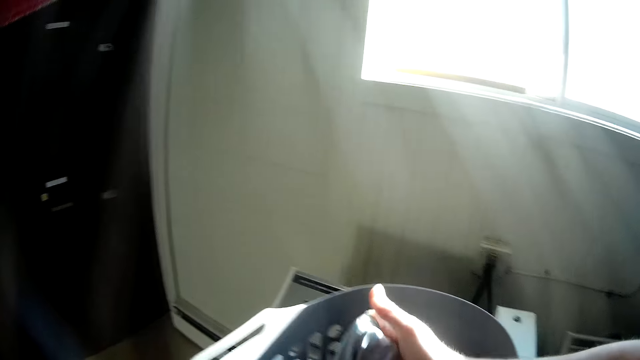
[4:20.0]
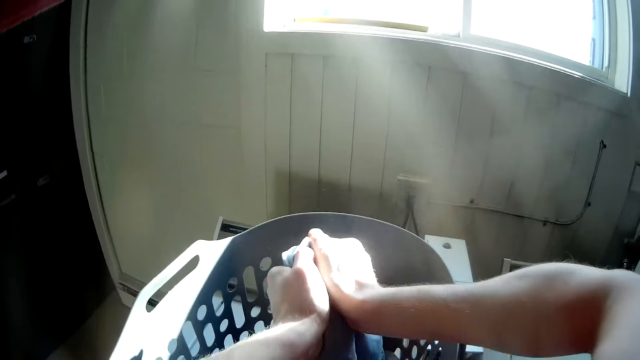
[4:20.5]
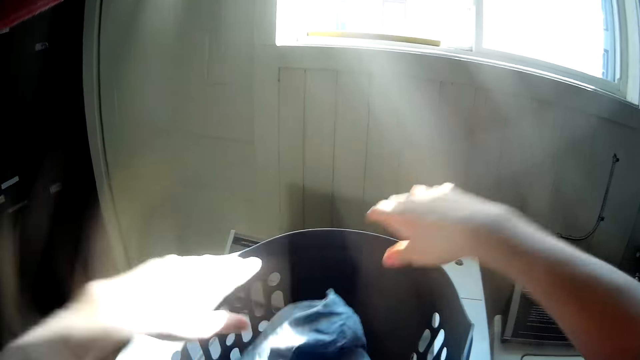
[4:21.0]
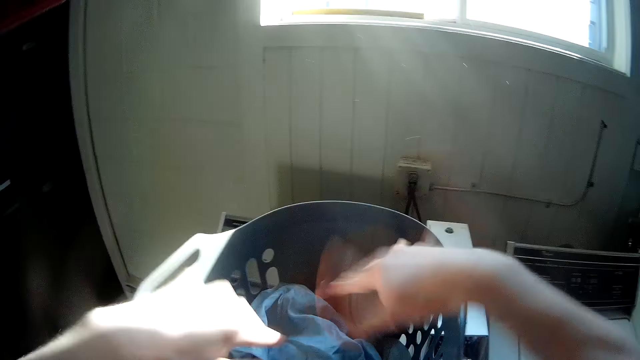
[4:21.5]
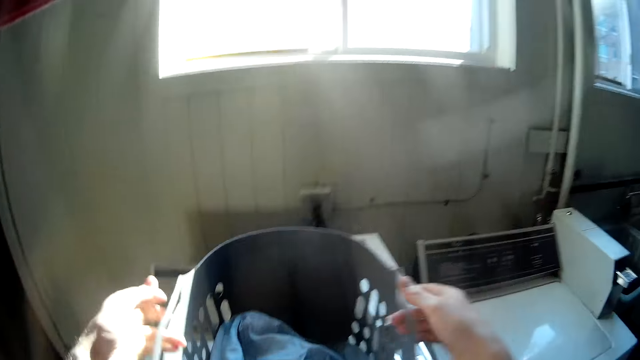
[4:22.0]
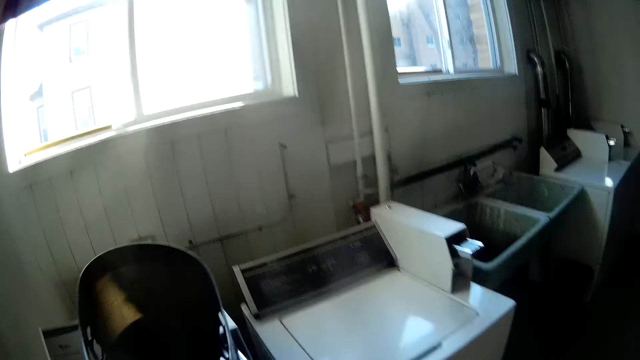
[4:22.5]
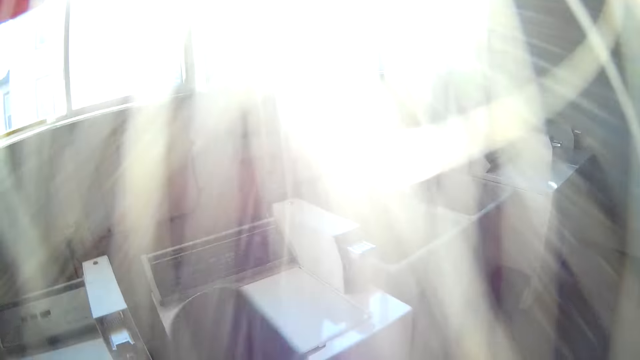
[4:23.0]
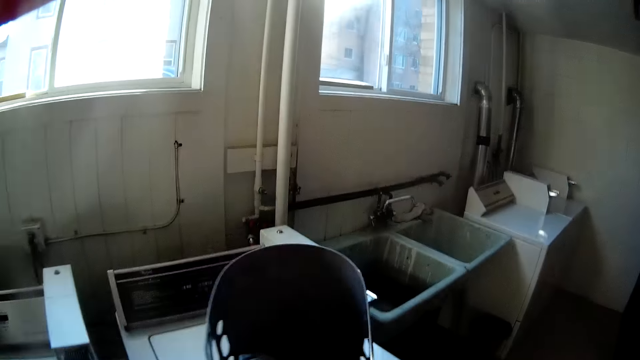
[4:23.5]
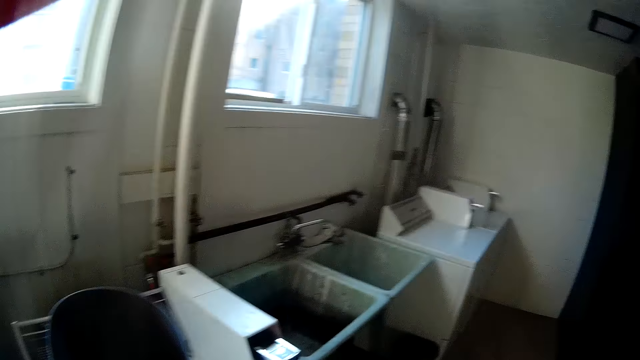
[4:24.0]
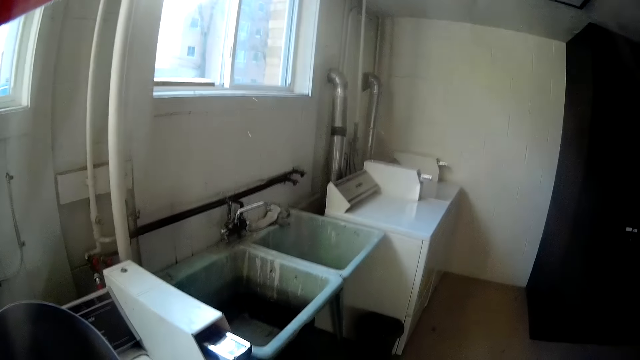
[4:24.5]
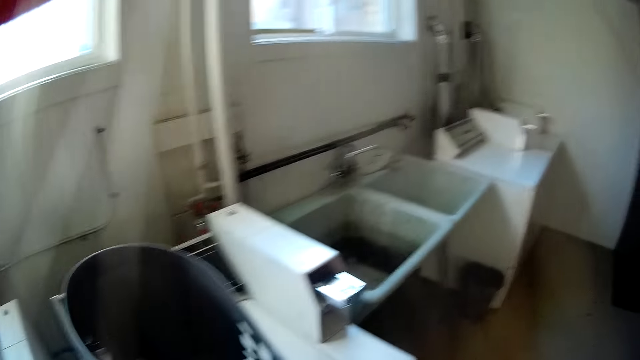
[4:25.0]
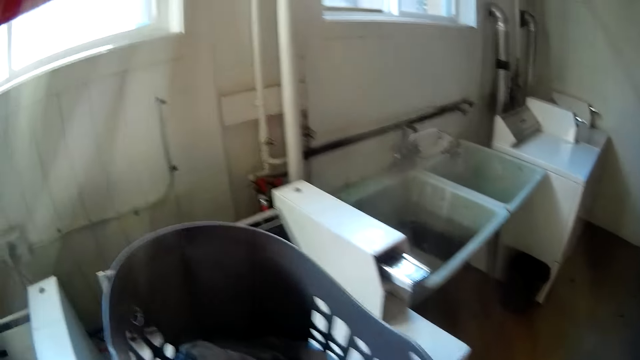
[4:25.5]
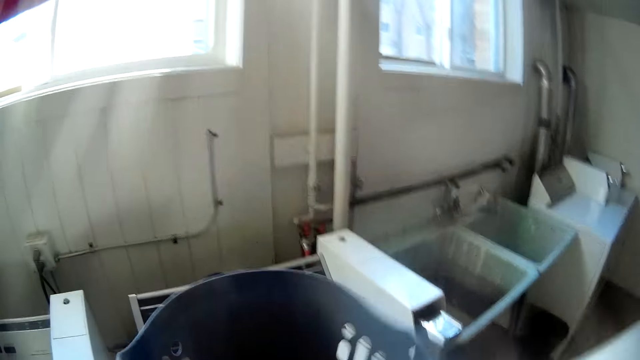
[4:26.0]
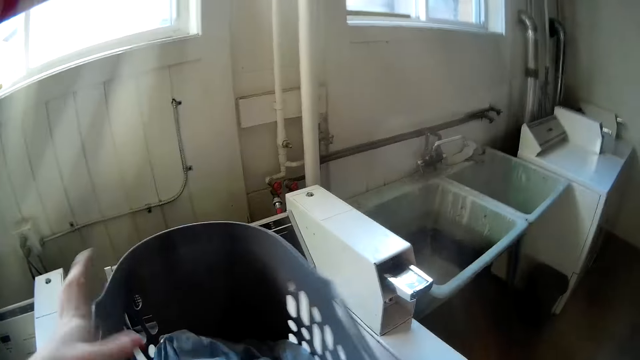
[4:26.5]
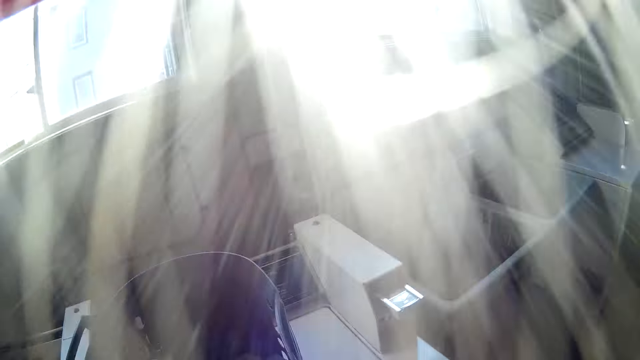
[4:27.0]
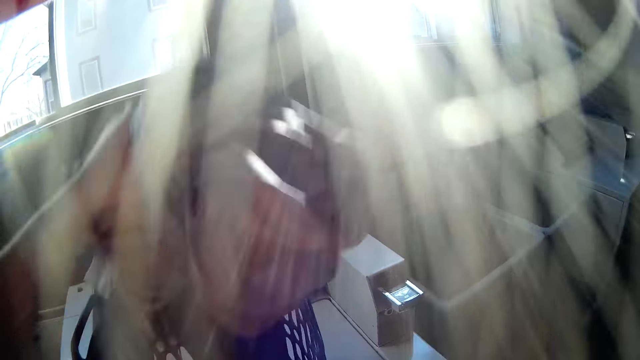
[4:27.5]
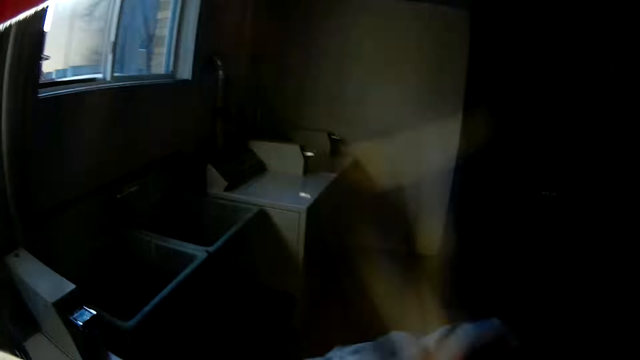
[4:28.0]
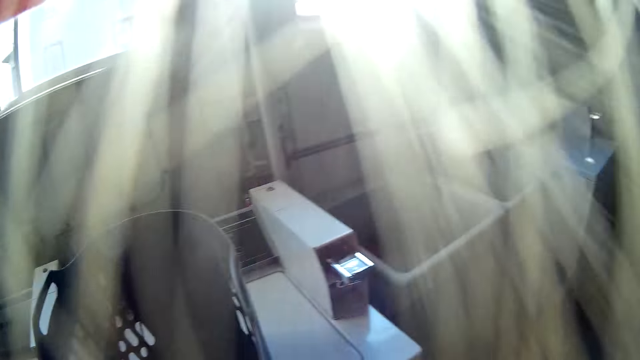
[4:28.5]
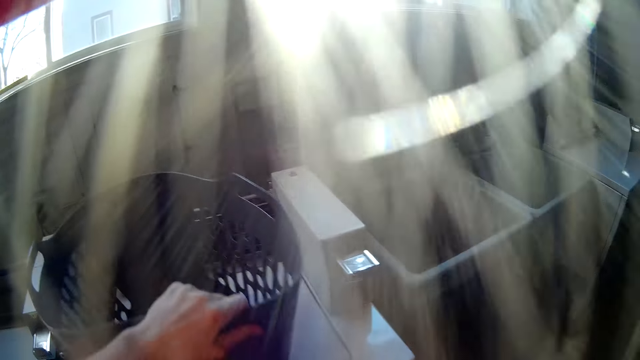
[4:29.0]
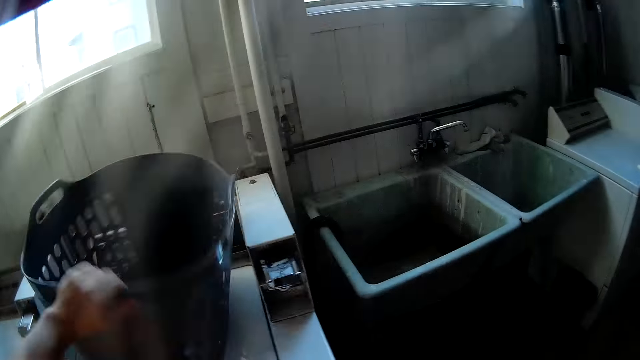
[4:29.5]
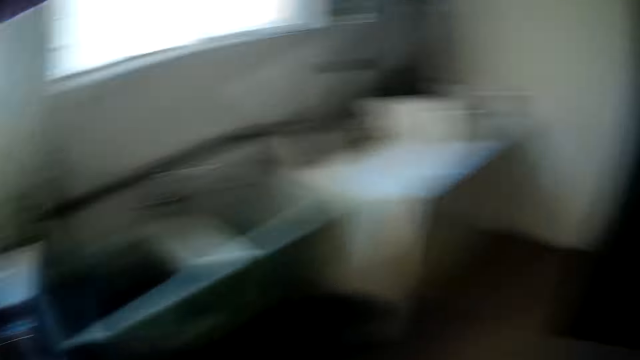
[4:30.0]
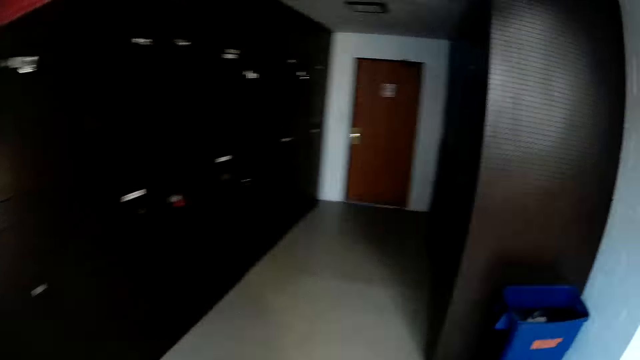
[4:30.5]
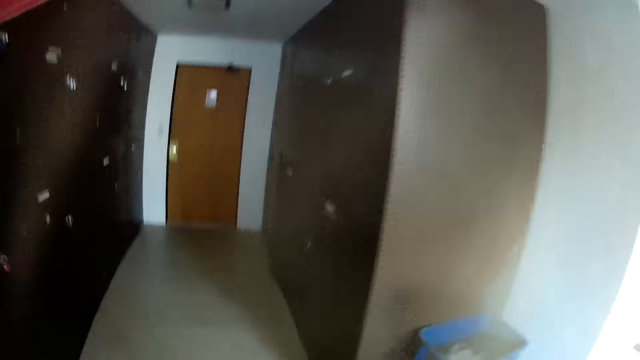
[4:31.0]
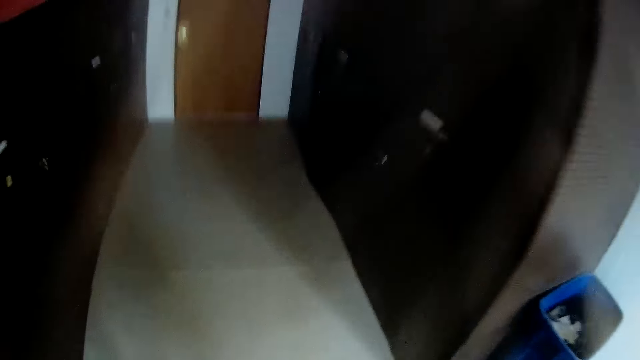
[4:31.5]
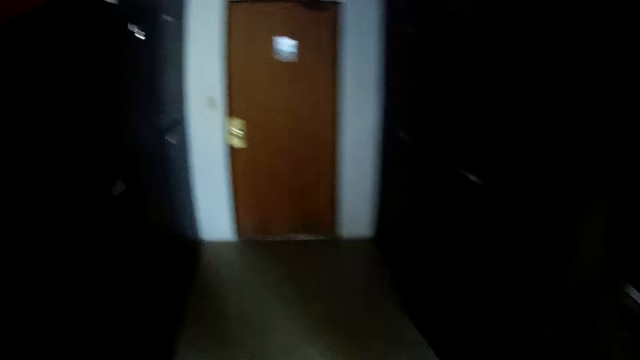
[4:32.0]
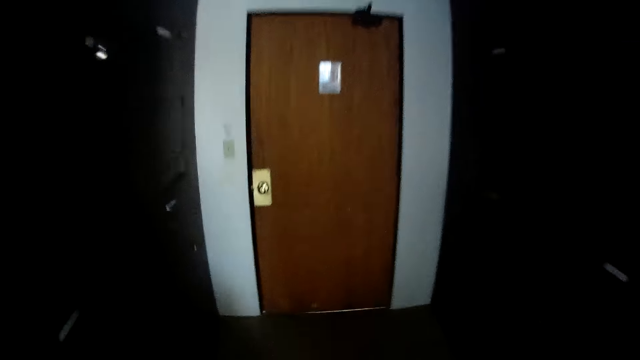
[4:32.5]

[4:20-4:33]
The camera wearer holds the cloth with both hands in the plastic bin. He drops the cloth in the plastic bin and shakes his hands on the plastic bin. He moves the basket to the top of the second washing machine with his hands. He moves the remaining clothes in the basket to his right hand with his left hand. He drops the clothes on the floor. He adjusts the basket on the washing machine with his left hand. He picks up the plastic bin from the washing machine. He looks around the laundry. He walks towards the door of the laundry room.

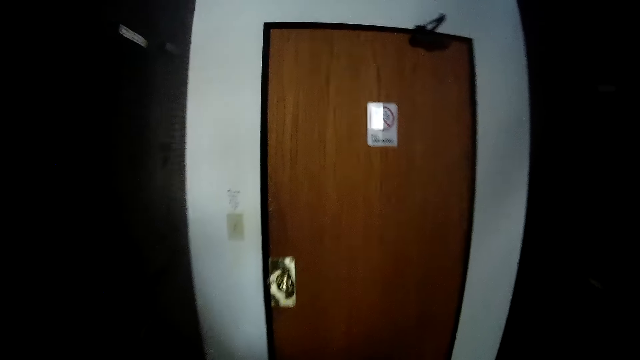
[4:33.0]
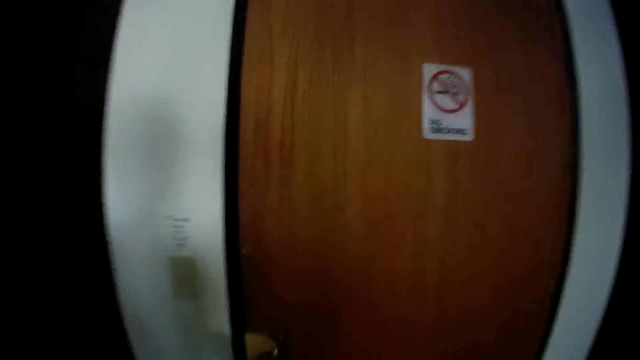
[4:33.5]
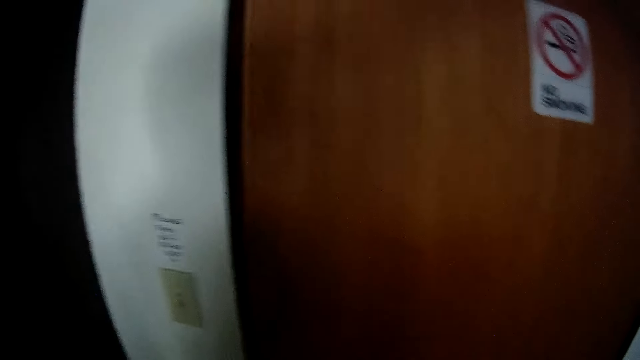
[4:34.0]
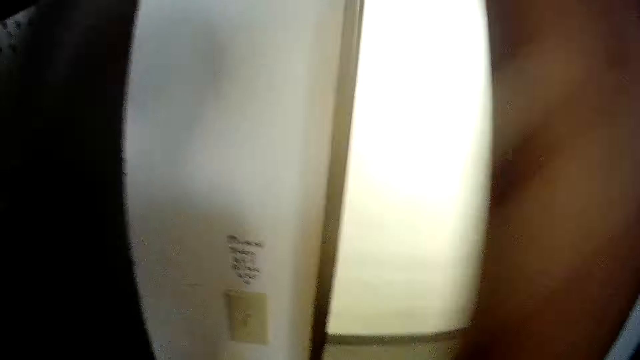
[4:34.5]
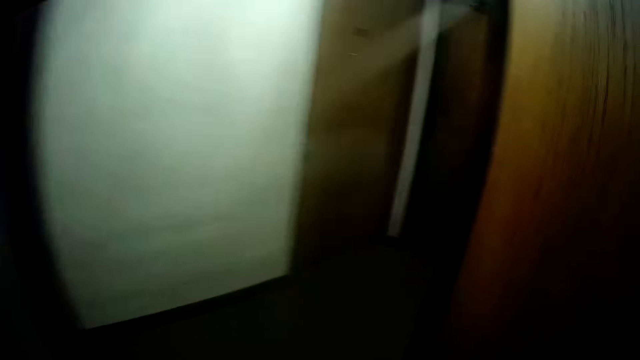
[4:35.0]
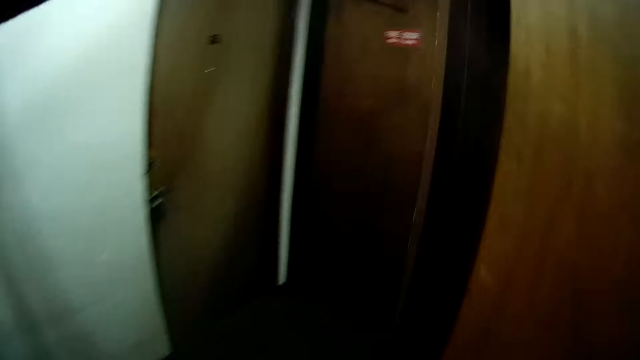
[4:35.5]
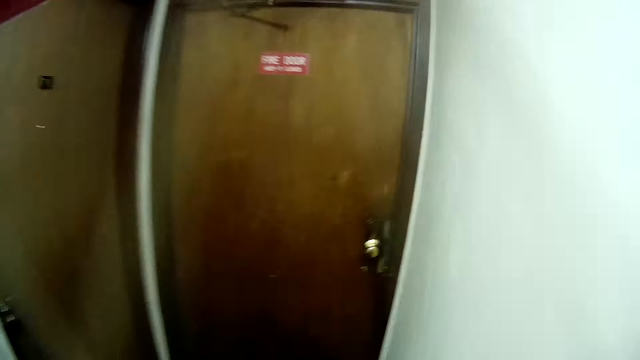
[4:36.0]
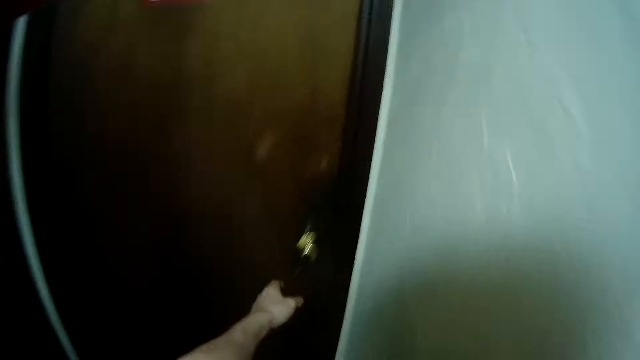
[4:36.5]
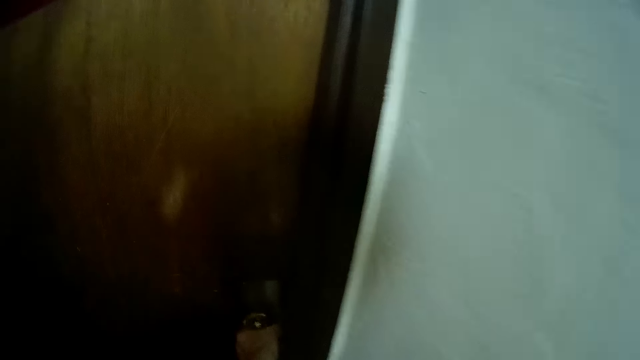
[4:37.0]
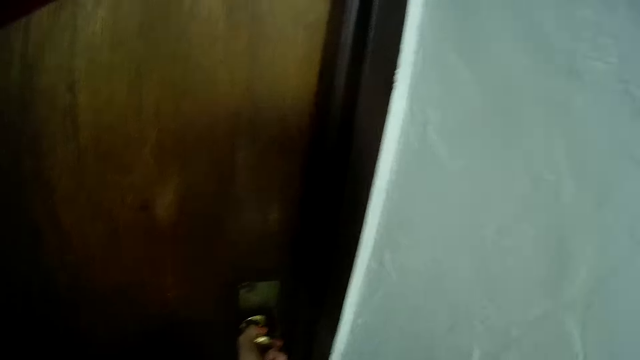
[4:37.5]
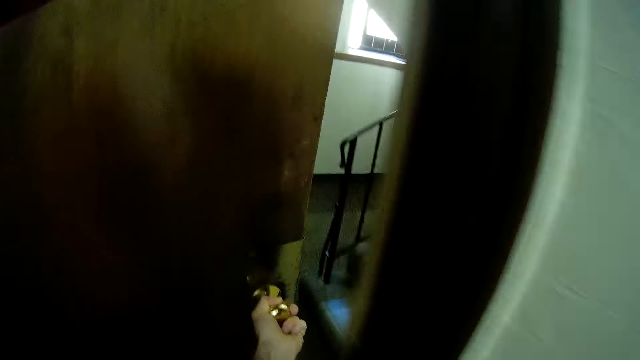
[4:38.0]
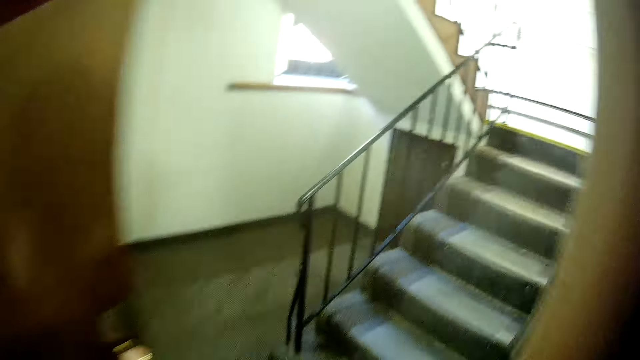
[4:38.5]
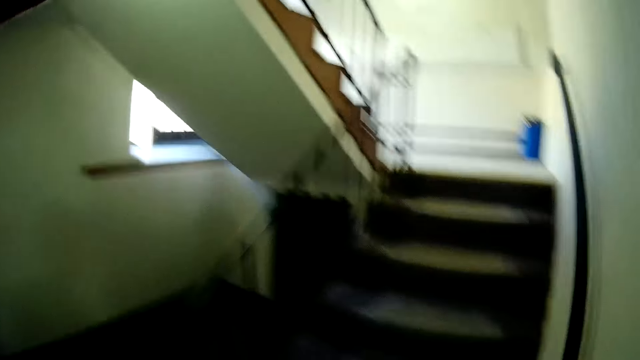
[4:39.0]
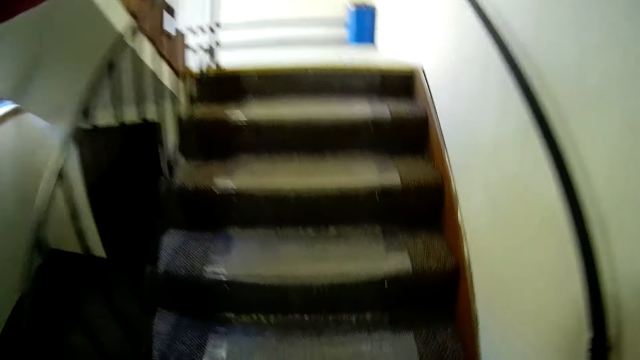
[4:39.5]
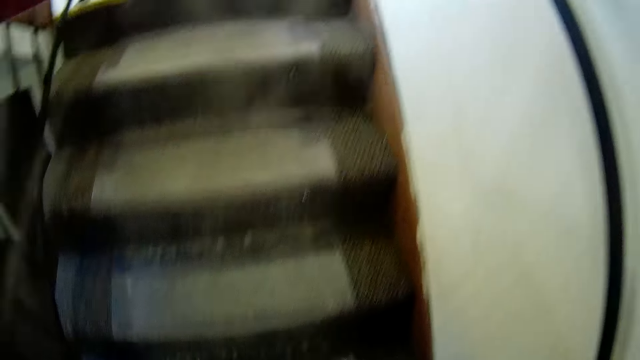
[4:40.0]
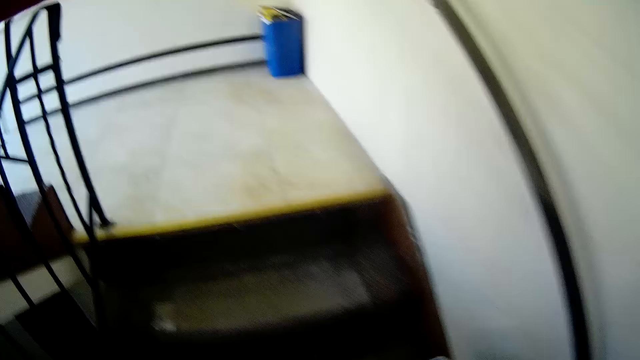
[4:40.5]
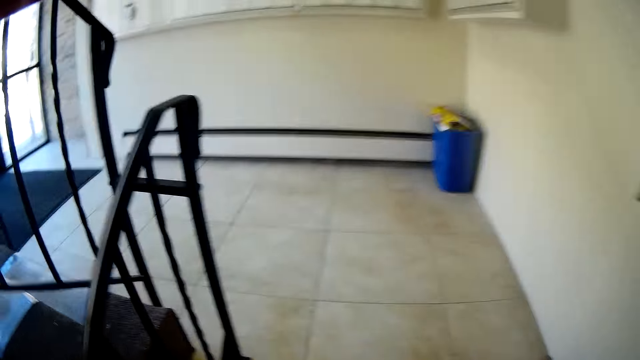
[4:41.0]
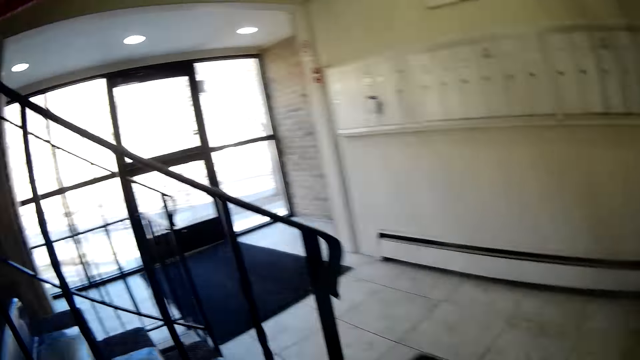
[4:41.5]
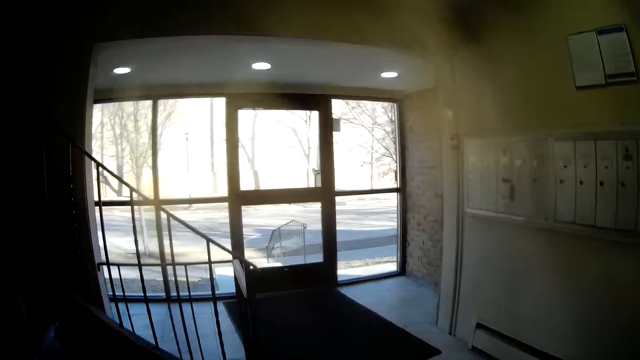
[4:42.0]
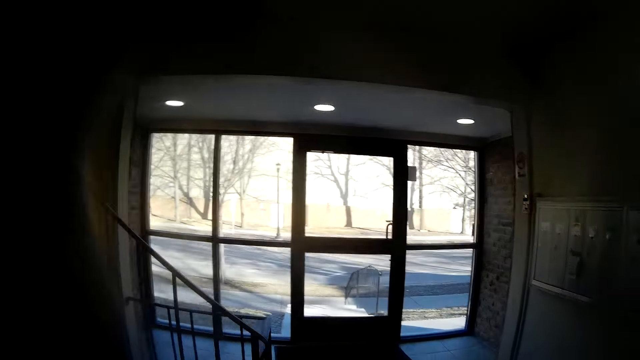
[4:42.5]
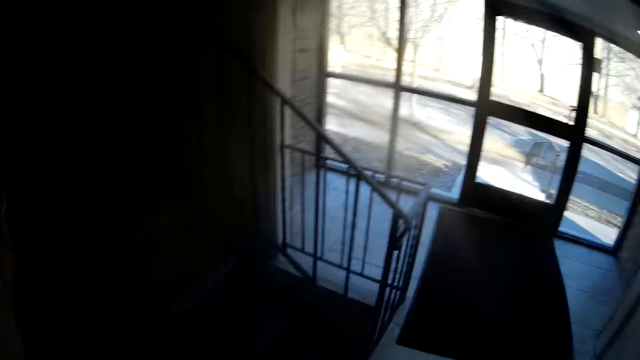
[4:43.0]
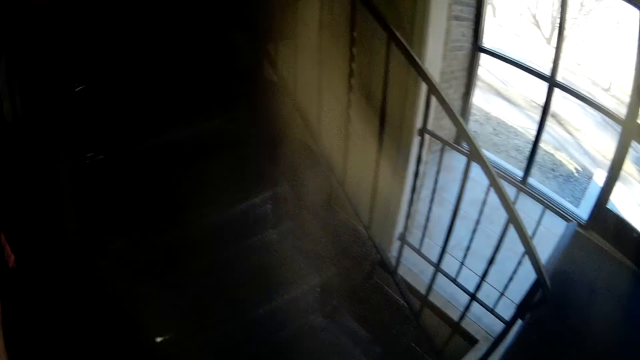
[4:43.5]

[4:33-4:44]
The camera wearer opens the door of the laundry room with his right hand. He walks around the house. He opens the door of the corridor with his right hand. He climbs up the stairway. He holds the stair rail. He walks up the stairs.
